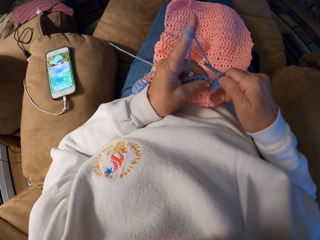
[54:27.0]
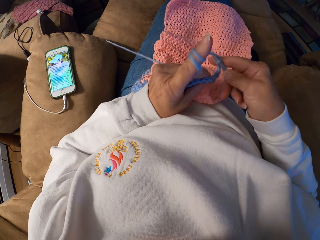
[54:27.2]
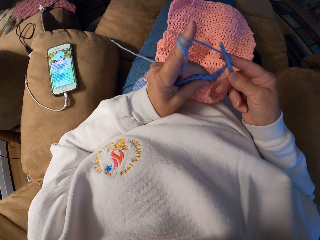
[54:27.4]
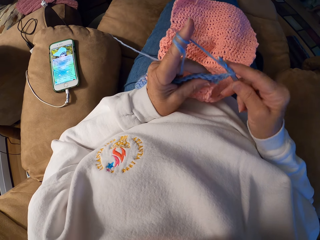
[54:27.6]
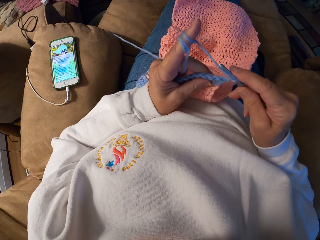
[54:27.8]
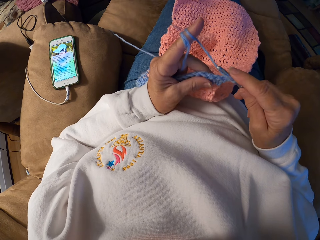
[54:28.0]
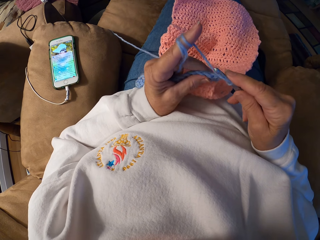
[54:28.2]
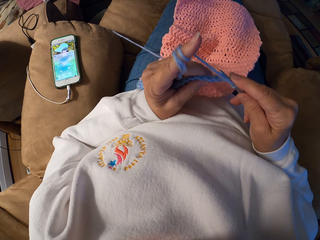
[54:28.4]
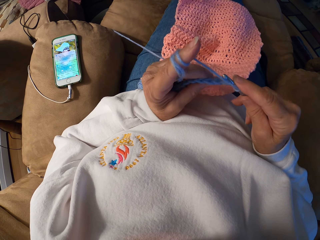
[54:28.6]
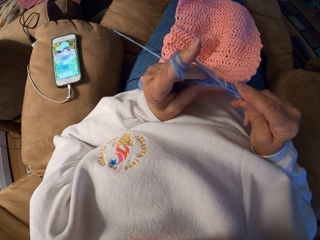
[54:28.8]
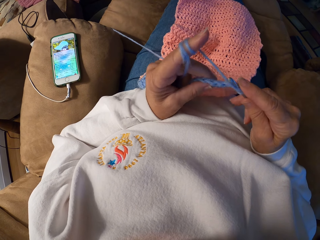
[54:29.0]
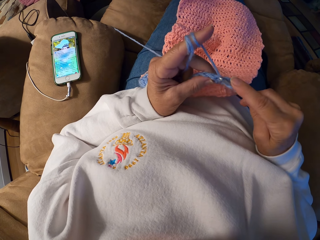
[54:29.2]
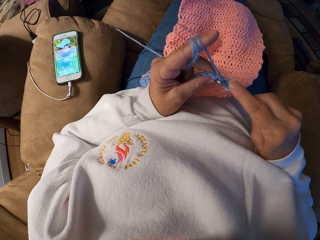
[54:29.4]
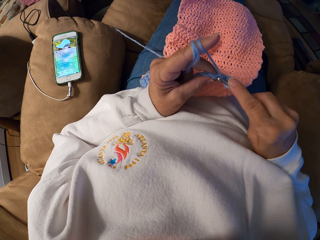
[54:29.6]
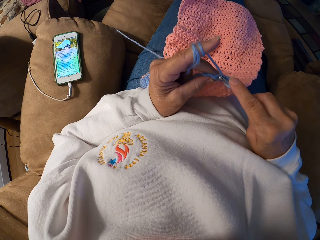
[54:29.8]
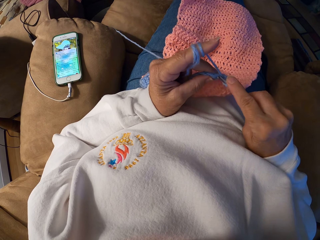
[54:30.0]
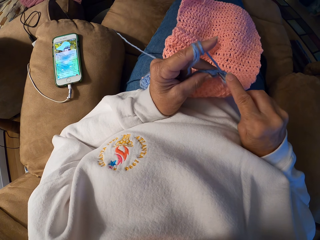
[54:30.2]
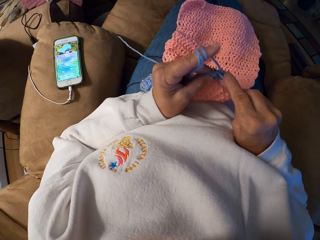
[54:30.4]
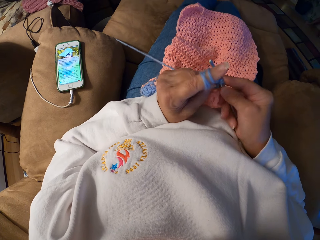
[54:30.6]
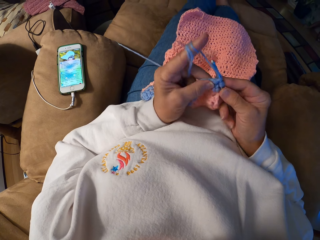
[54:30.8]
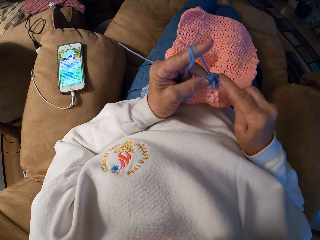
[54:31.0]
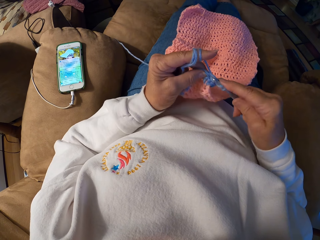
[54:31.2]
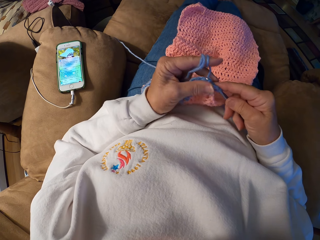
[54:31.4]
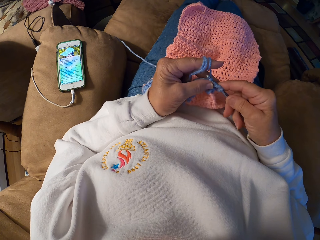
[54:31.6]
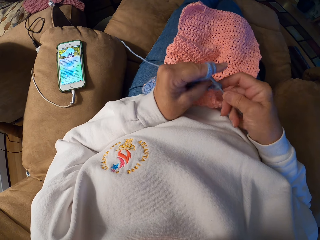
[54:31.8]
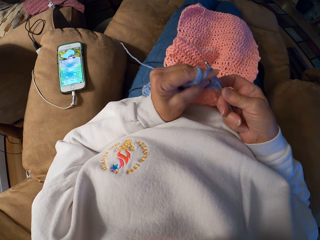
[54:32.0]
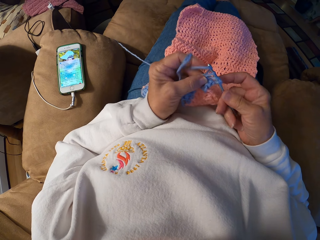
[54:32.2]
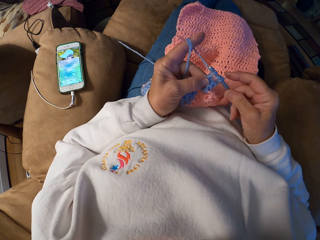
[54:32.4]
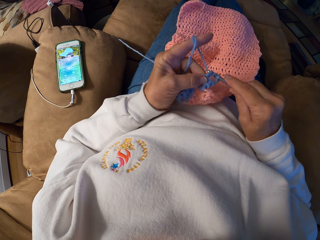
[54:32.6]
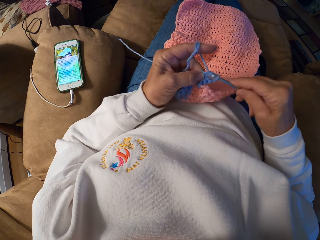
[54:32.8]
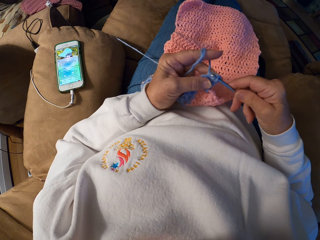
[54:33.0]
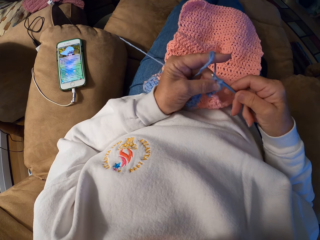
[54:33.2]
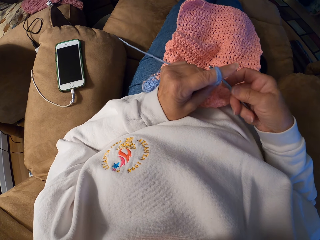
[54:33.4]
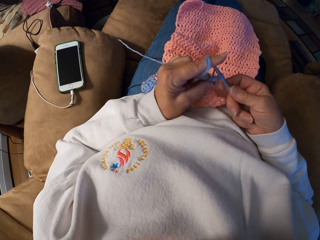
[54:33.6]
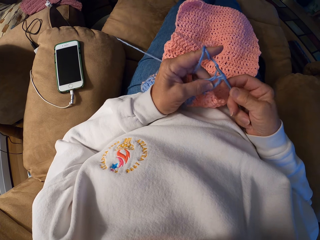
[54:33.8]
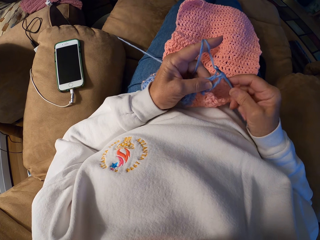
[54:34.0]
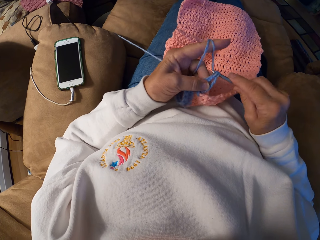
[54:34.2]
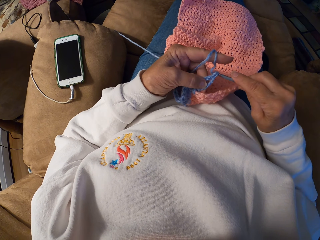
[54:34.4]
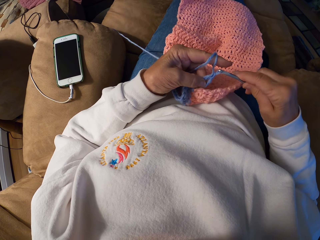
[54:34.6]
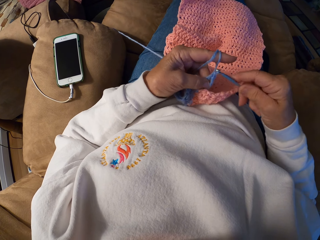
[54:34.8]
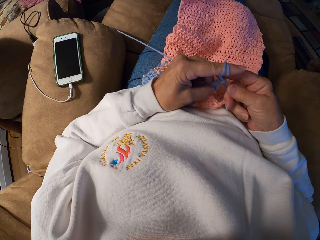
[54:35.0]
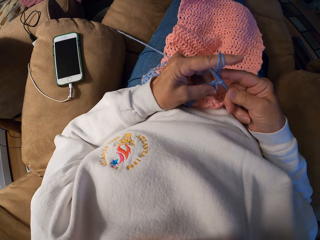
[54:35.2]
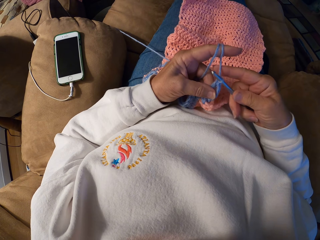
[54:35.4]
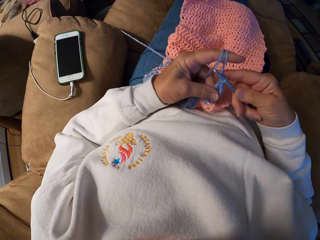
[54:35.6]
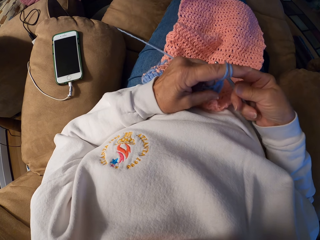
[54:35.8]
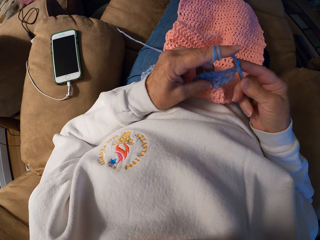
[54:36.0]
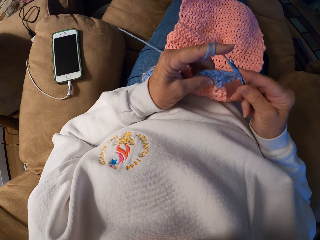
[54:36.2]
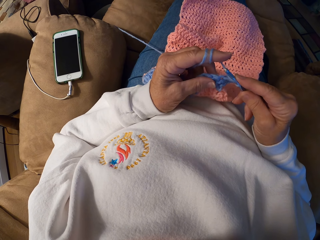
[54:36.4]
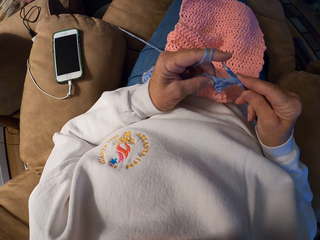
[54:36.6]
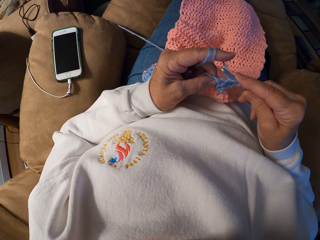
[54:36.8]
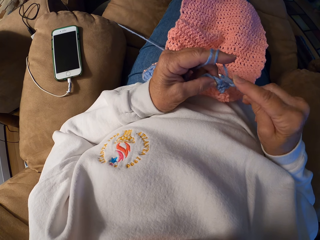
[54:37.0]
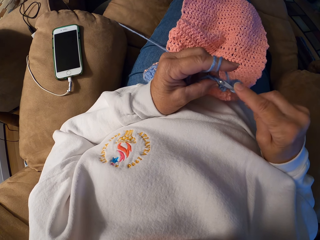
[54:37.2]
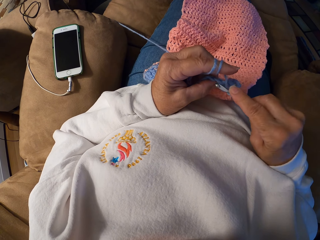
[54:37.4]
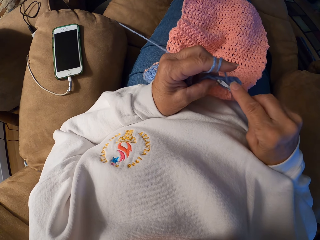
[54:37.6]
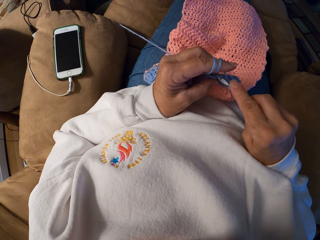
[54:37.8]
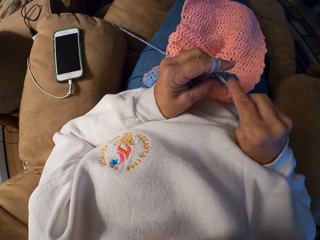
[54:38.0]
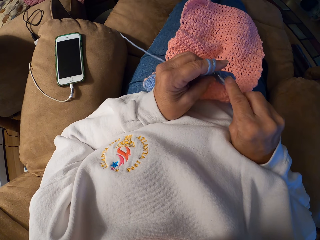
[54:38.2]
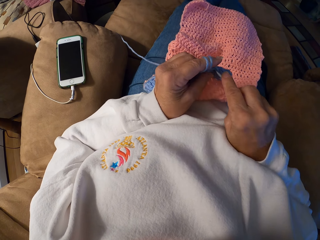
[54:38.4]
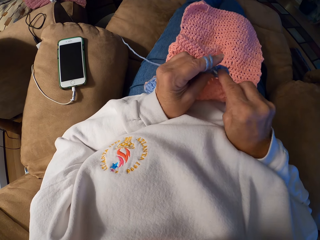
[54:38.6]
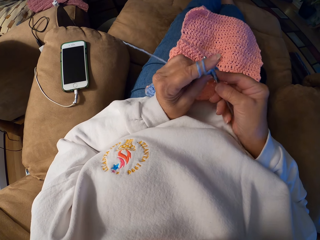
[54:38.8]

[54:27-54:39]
The camera wearer knits a piece of fabric with a knitting needle.

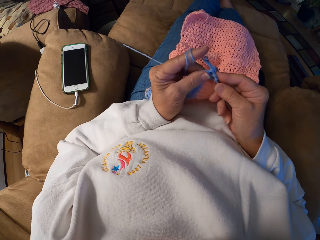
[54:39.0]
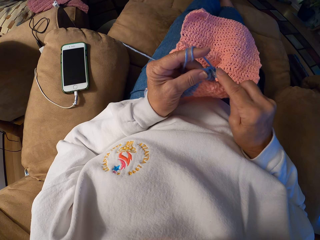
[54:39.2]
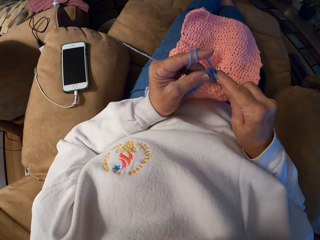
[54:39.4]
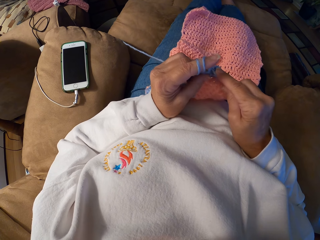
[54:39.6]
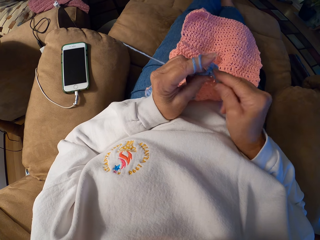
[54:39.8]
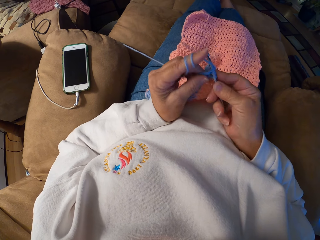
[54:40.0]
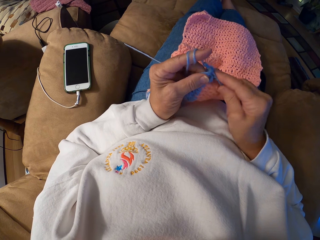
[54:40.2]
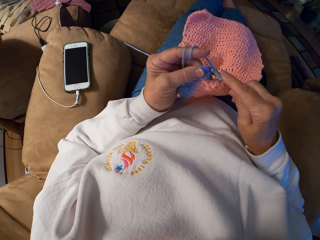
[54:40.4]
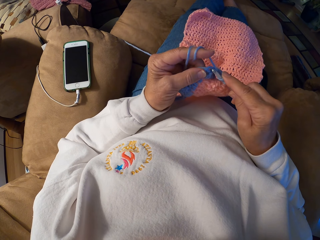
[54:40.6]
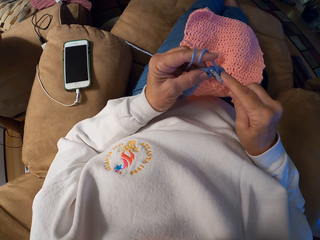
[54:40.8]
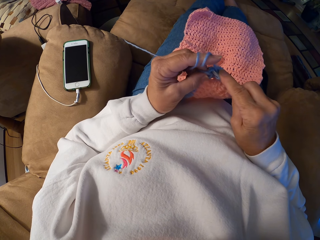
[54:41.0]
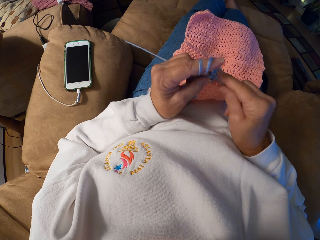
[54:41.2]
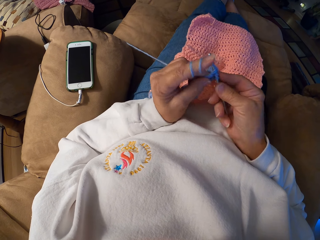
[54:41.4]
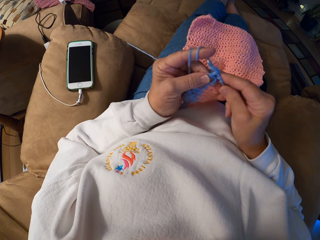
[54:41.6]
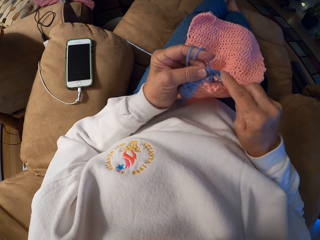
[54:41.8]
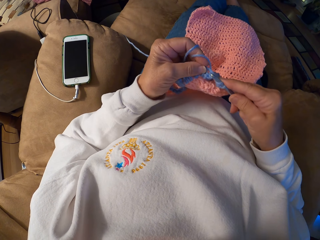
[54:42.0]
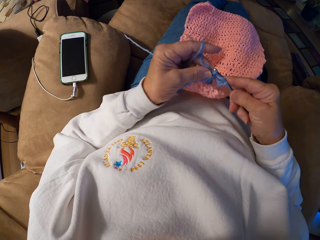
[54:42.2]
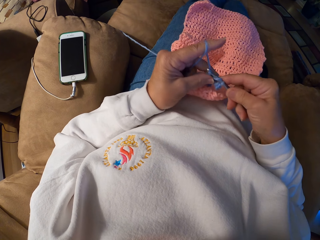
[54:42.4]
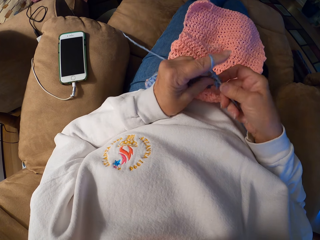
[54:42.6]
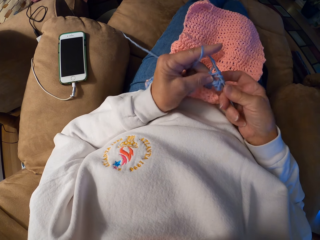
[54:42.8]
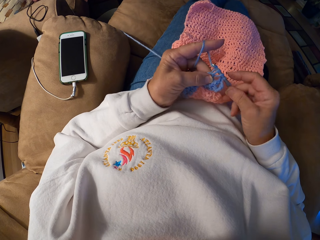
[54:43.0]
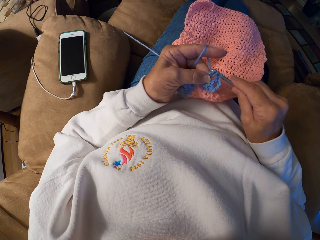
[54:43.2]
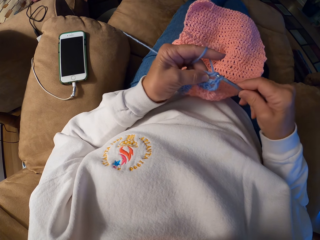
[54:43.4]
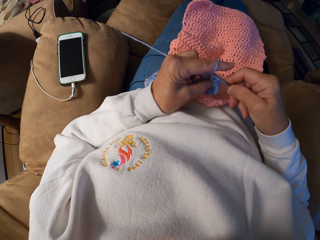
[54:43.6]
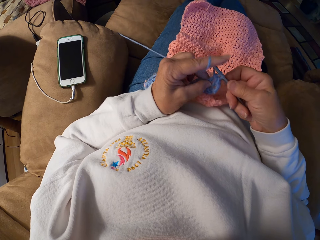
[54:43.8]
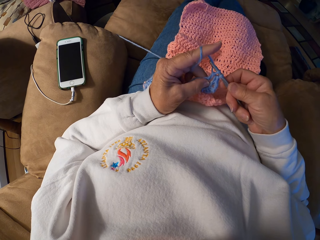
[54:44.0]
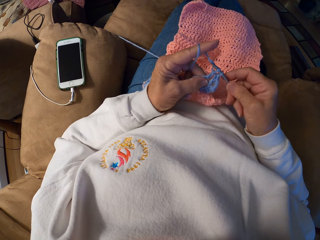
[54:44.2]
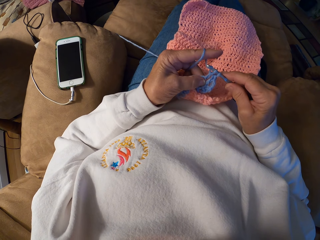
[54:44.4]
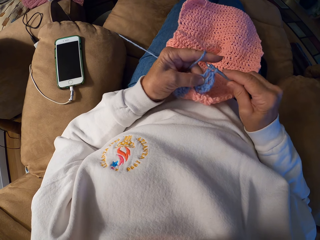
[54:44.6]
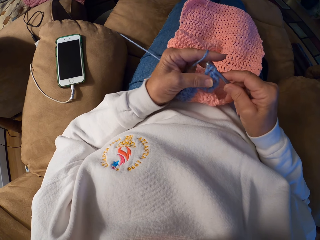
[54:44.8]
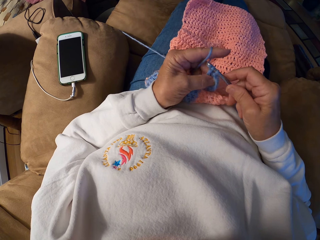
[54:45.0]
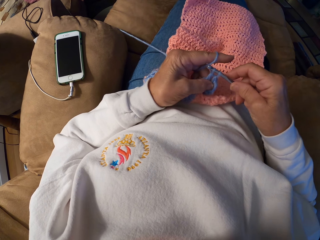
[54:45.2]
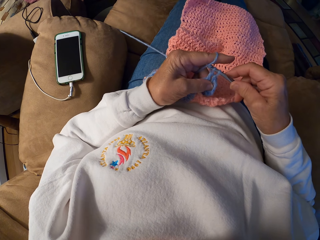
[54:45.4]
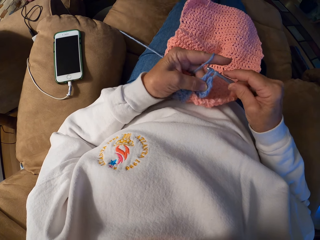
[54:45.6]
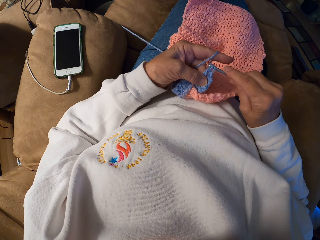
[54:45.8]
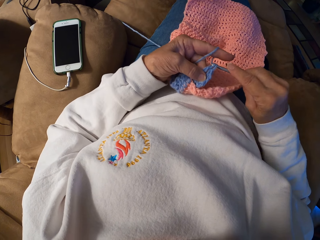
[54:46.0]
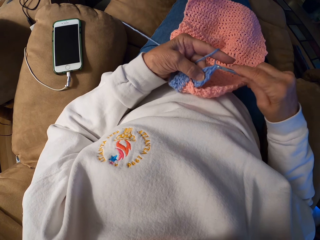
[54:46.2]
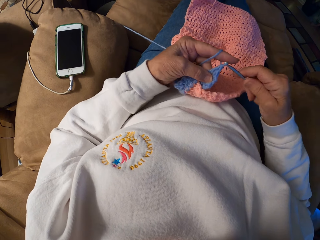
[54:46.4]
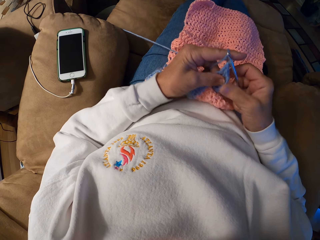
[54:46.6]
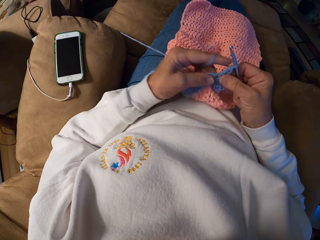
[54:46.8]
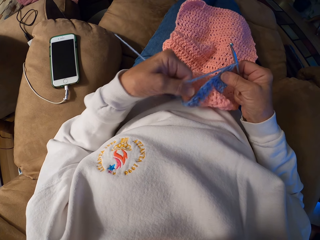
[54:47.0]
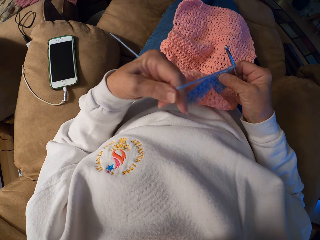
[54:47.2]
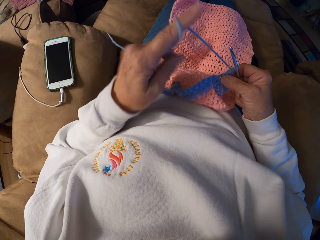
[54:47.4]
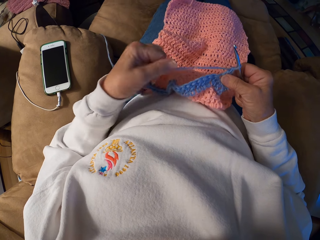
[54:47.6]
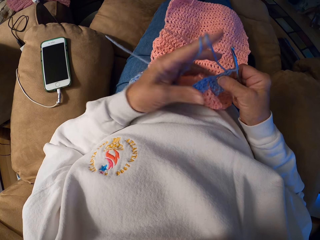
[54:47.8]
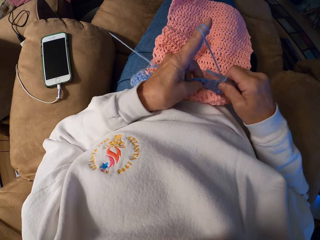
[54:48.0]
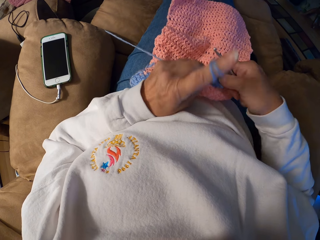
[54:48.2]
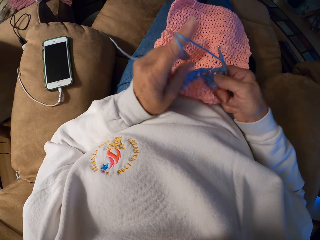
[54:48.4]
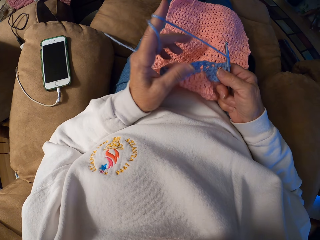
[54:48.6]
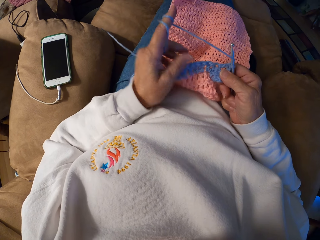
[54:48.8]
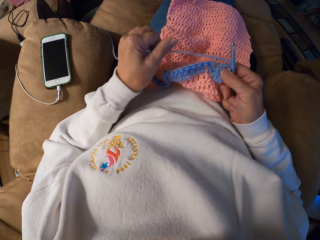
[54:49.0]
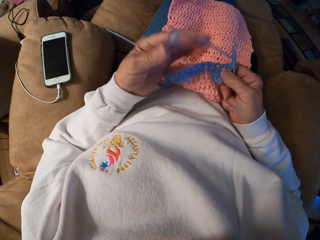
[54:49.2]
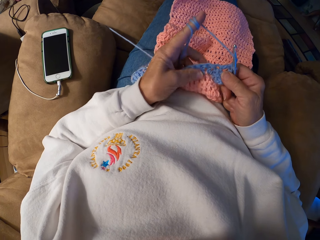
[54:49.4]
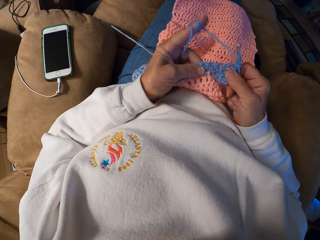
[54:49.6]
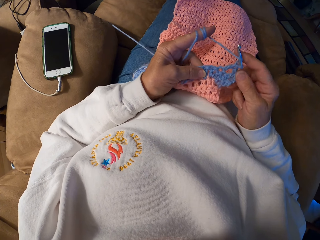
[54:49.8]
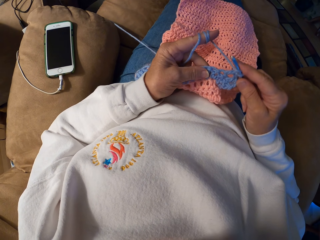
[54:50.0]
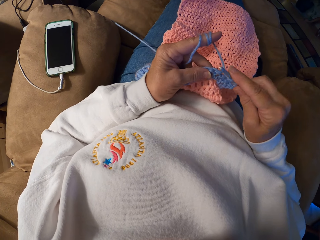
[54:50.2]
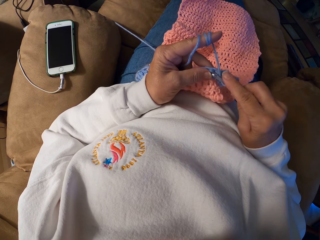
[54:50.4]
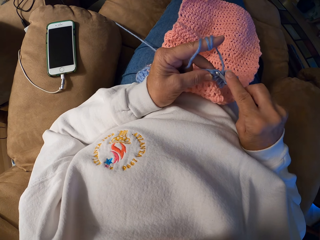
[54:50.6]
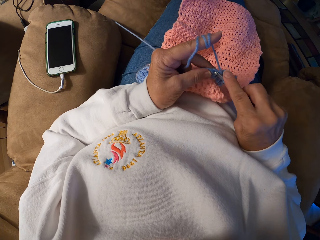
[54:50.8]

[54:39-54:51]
The camera wearer winds the yarn on the crochet hook.
